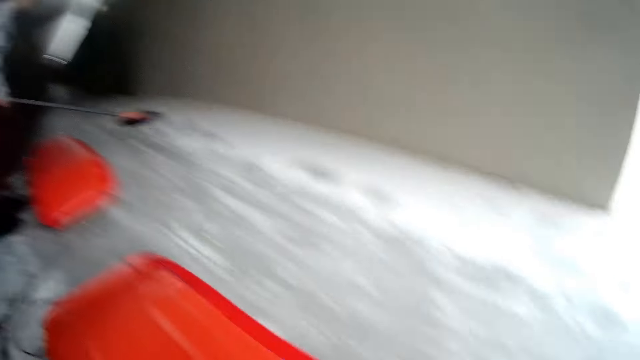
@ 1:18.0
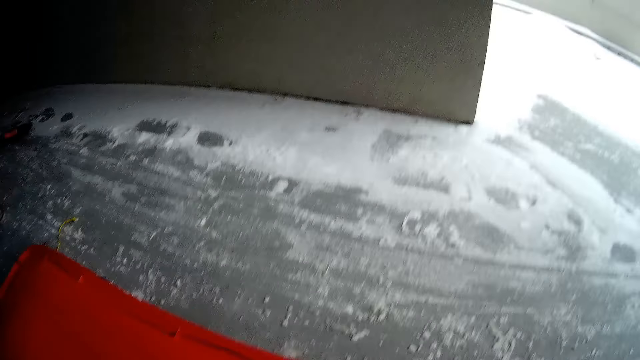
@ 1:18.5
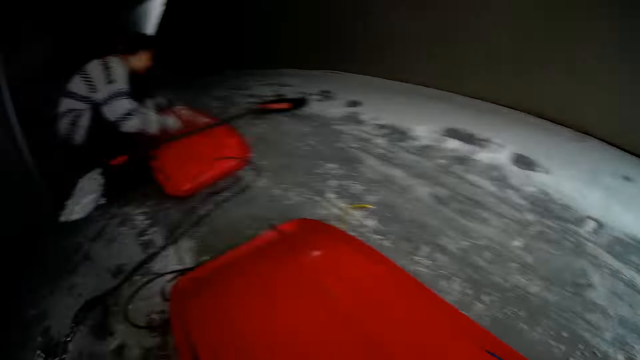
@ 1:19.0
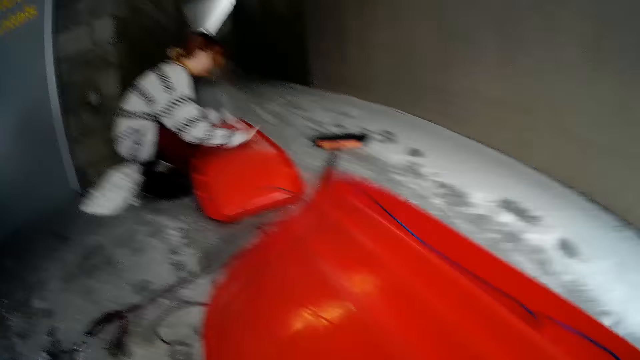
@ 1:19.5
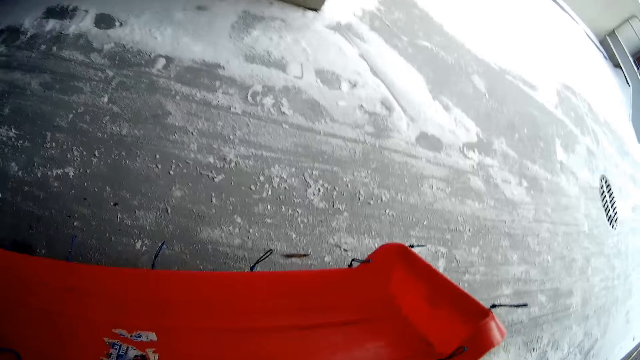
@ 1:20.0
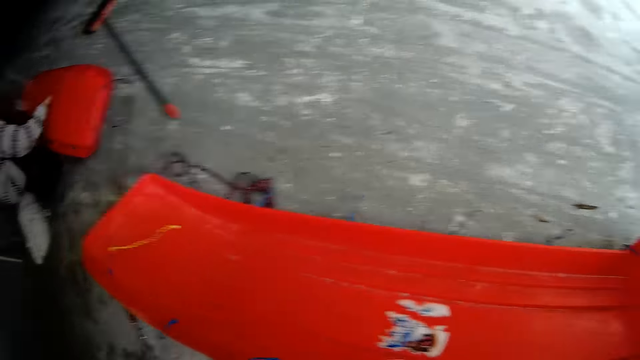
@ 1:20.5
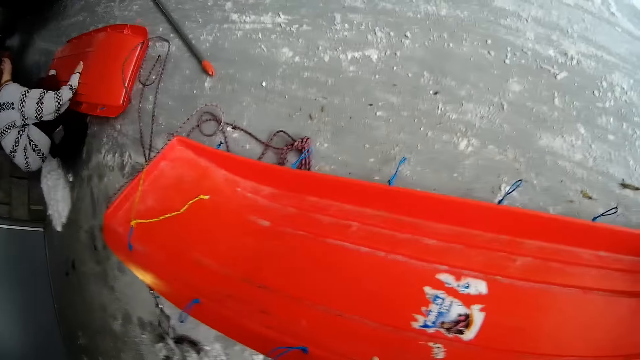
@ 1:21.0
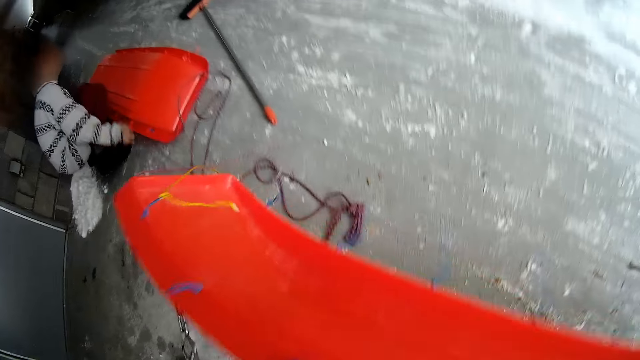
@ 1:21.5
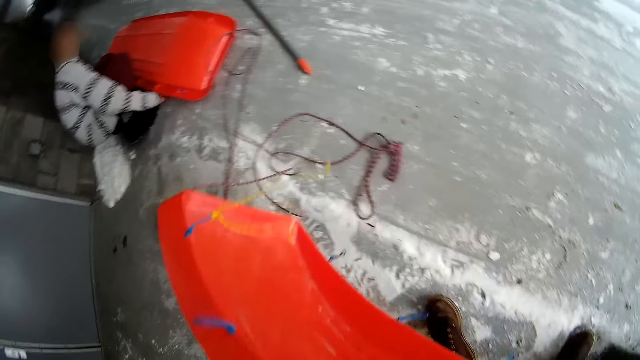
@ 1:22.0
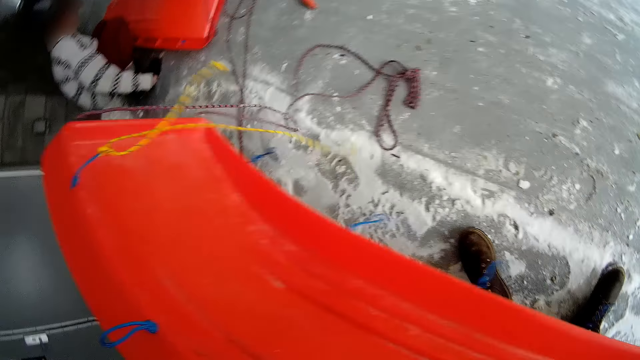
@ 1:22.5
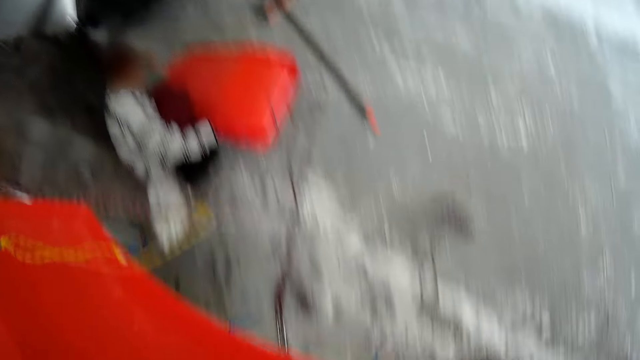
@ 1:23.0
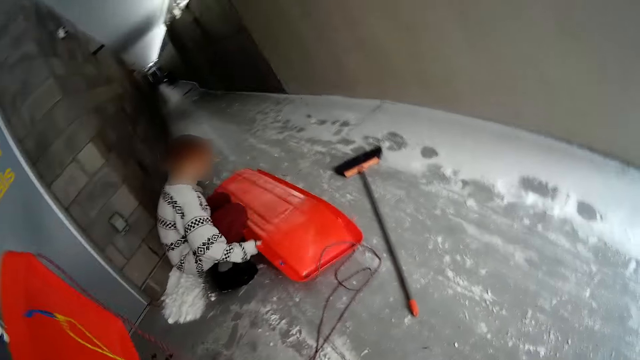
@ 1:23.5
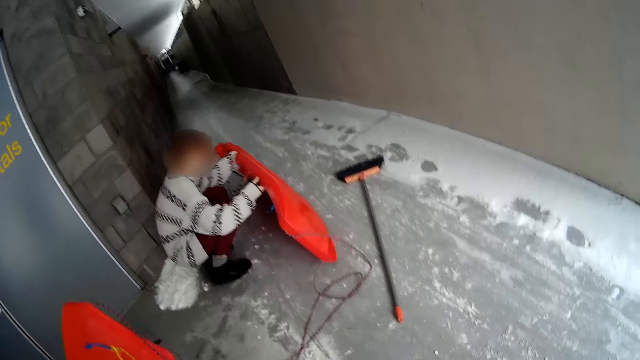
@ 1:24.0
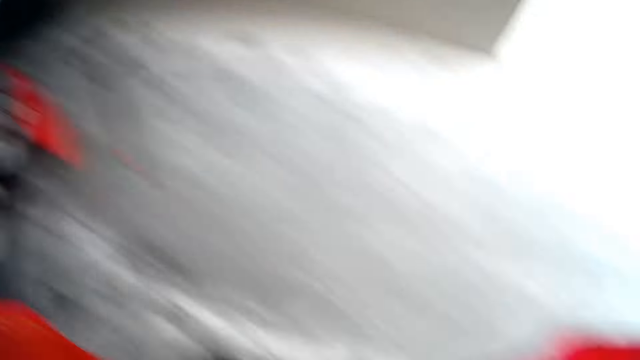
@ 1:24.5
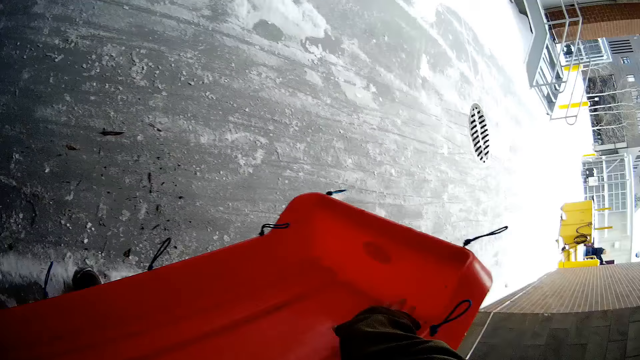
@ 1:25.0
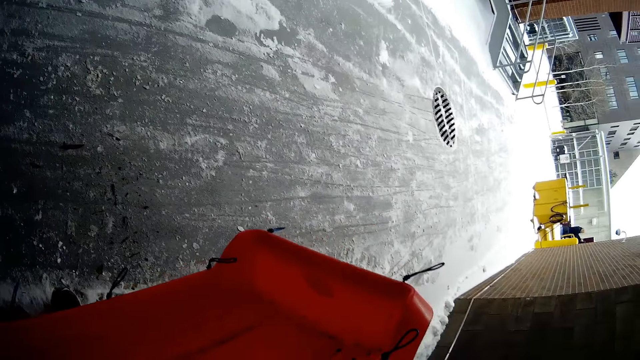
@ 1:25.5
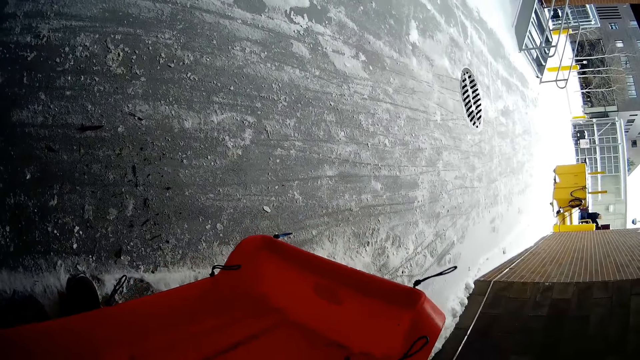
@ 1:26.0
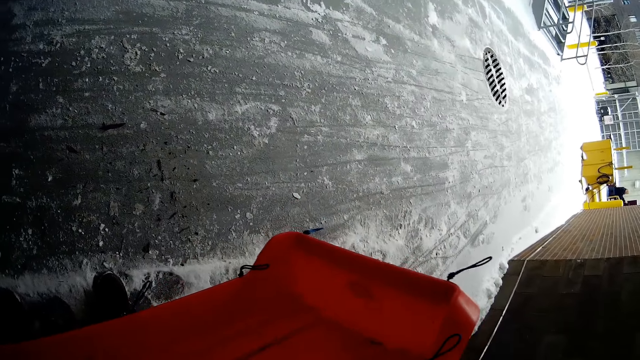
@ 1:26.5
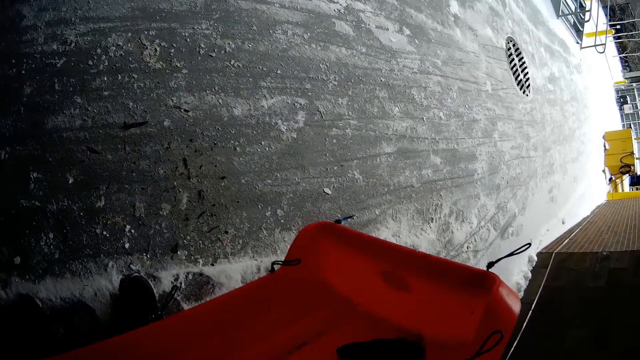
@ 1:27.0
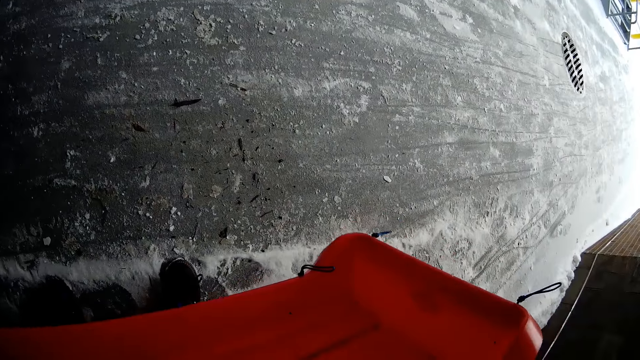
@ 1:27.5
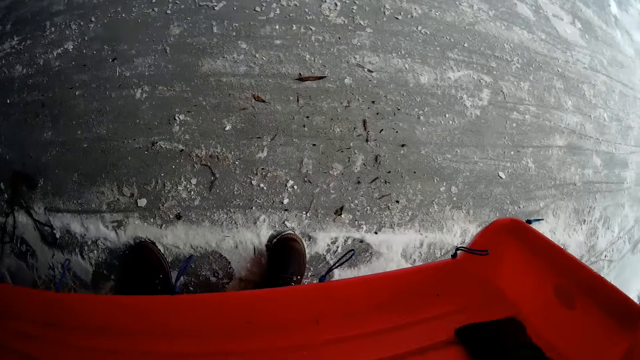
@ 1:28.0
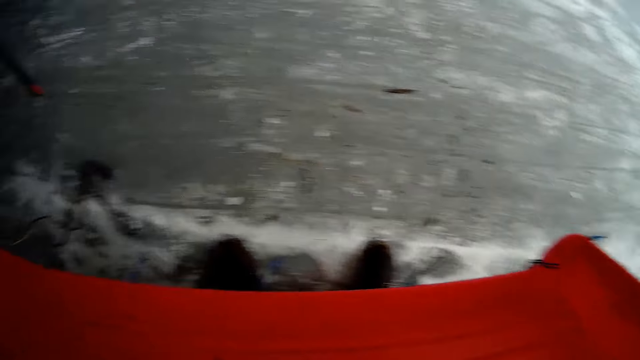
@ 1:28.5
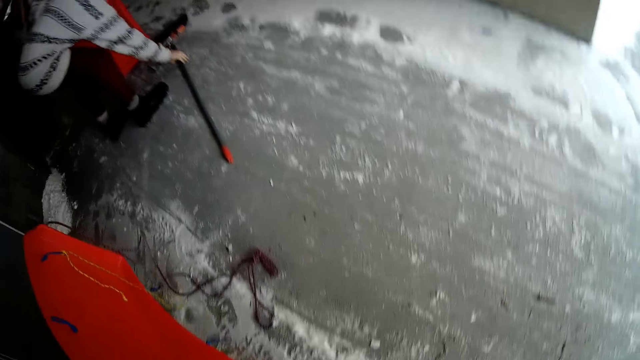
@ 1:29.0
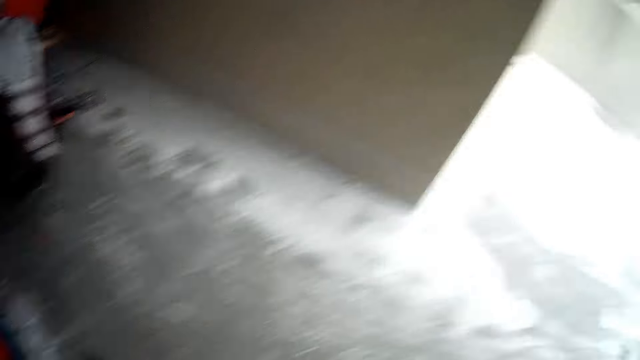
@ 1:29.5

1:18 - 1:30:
A woman wipes a snow rider with a broom. The camera wearer is cleaning something. They turn the snow rider. The woman taps the snow rider. The woman turns the snow rider. The camera wearer wipes the snow rider with a towel.

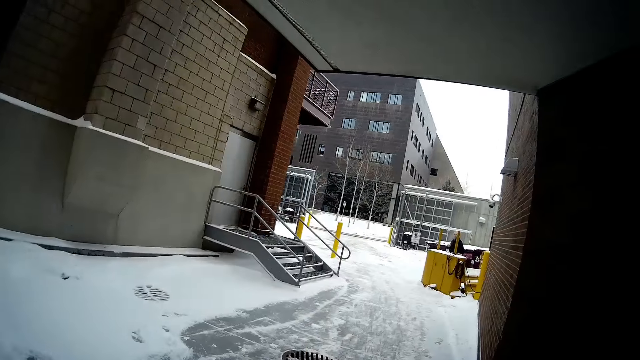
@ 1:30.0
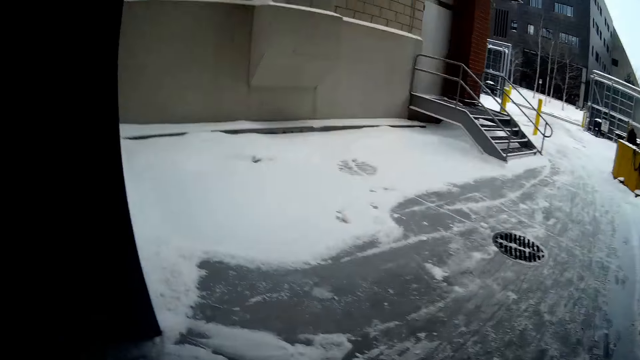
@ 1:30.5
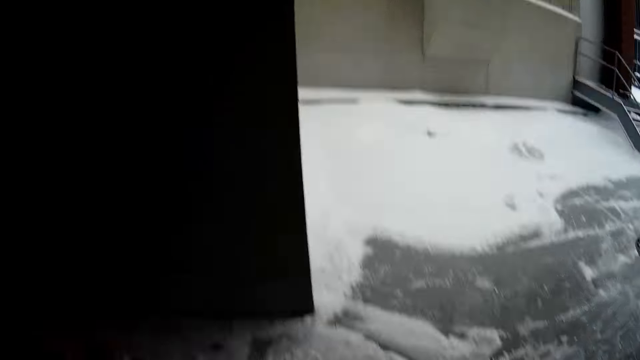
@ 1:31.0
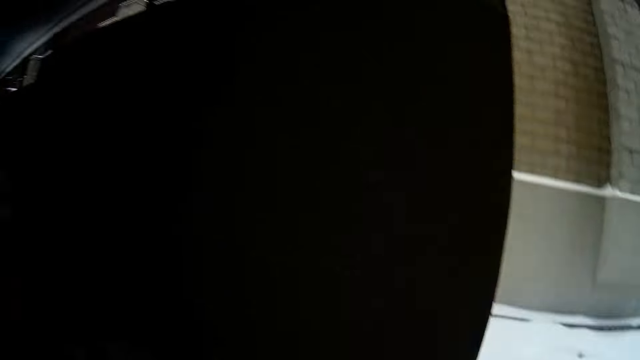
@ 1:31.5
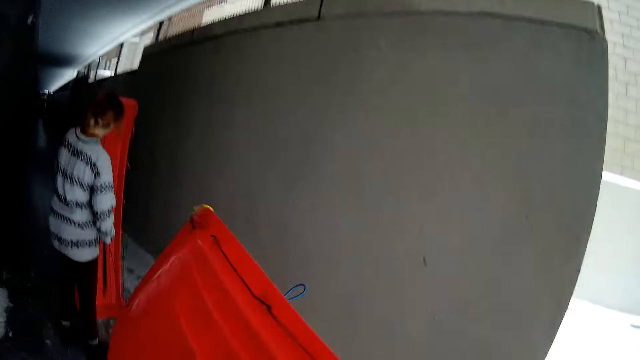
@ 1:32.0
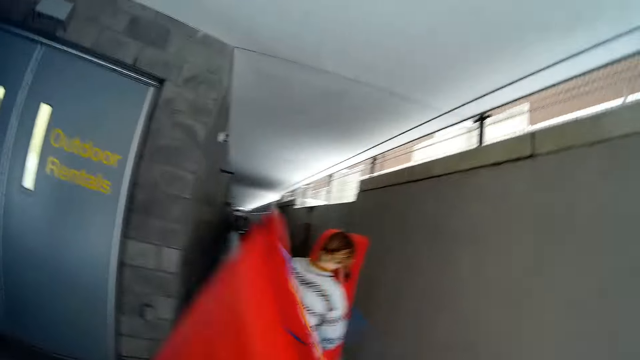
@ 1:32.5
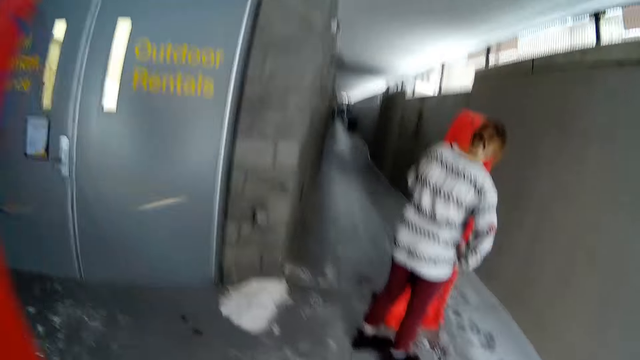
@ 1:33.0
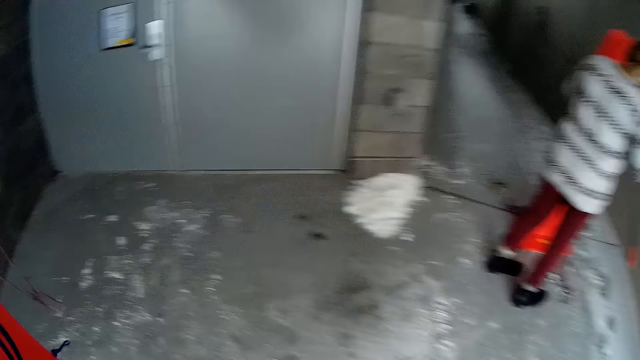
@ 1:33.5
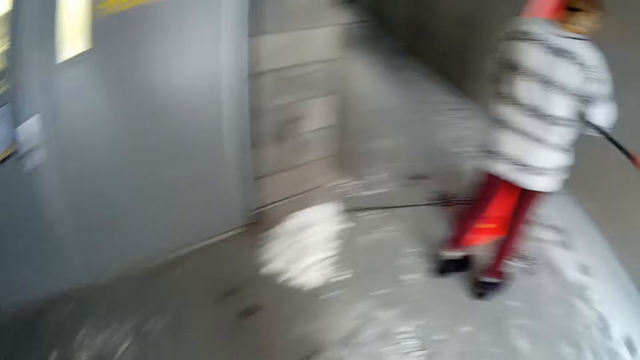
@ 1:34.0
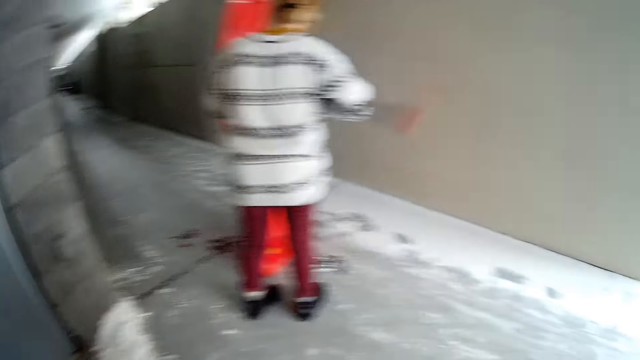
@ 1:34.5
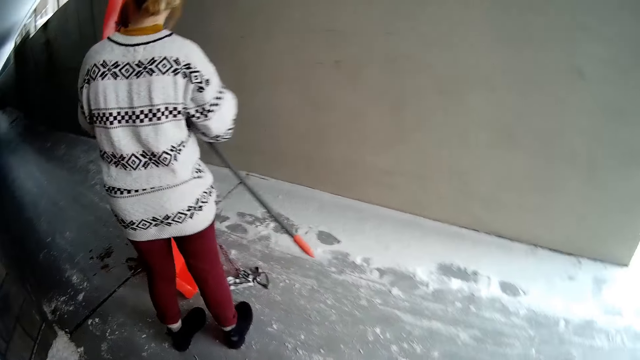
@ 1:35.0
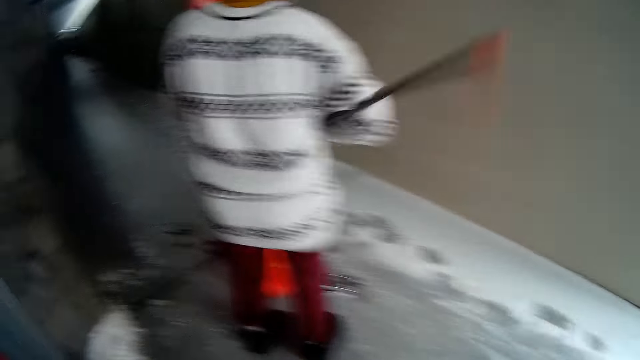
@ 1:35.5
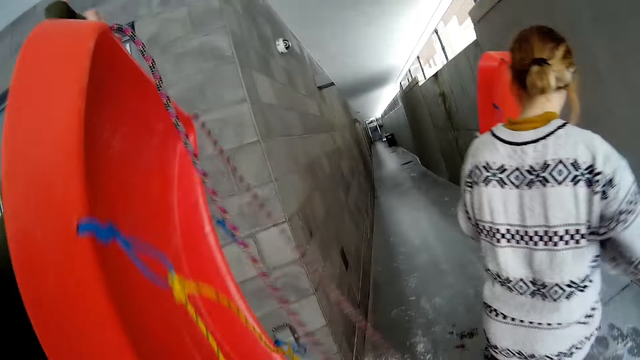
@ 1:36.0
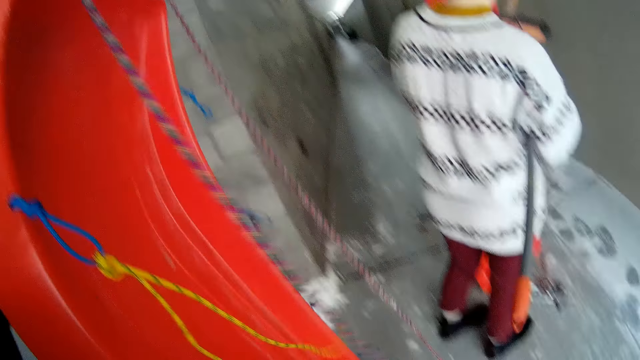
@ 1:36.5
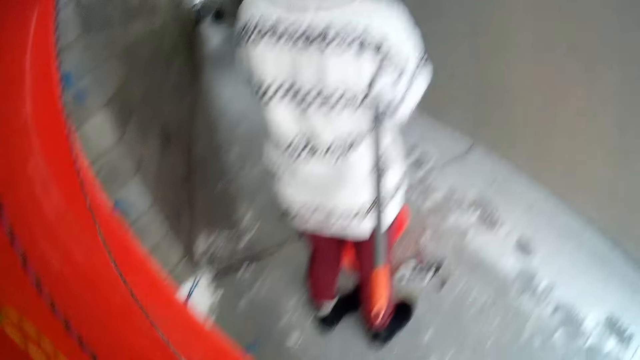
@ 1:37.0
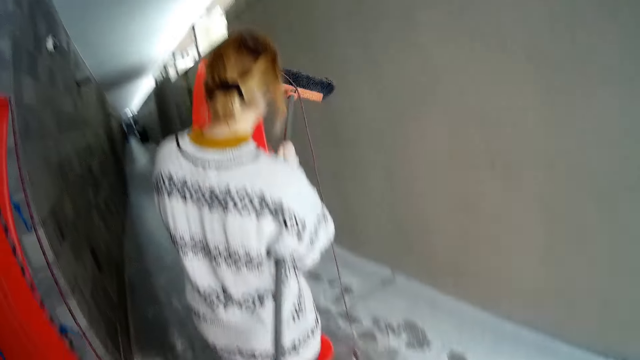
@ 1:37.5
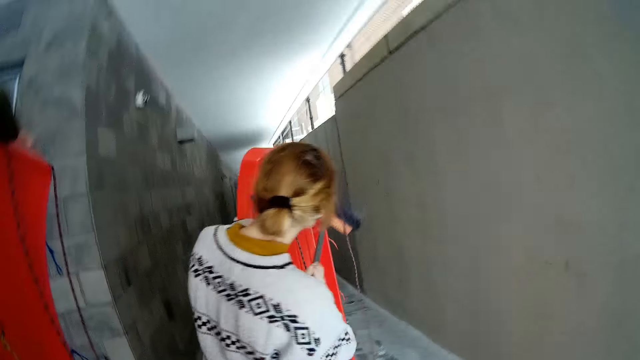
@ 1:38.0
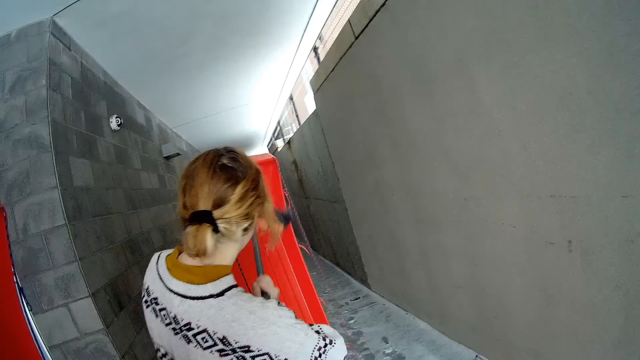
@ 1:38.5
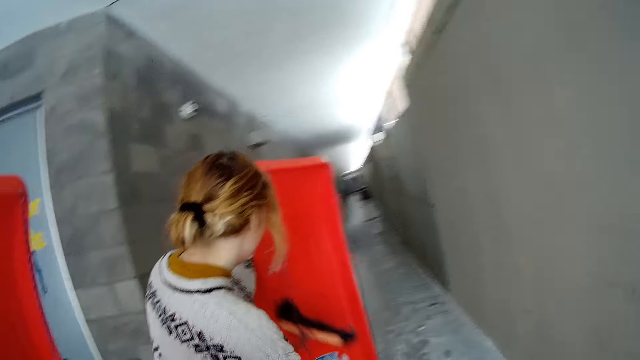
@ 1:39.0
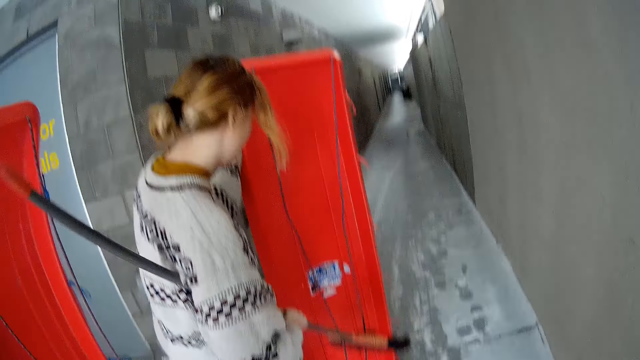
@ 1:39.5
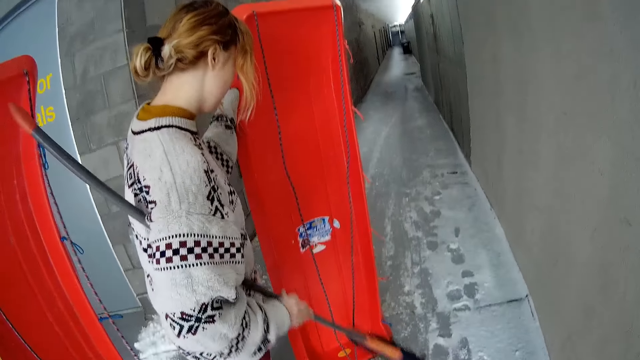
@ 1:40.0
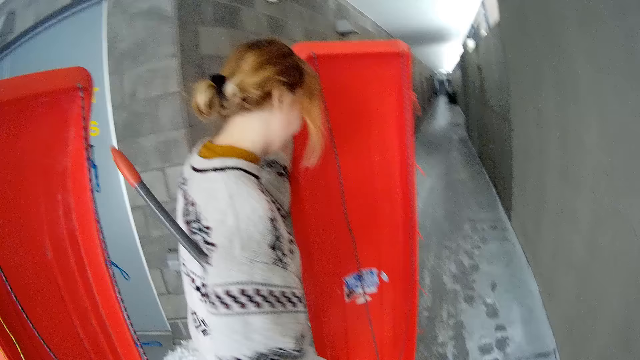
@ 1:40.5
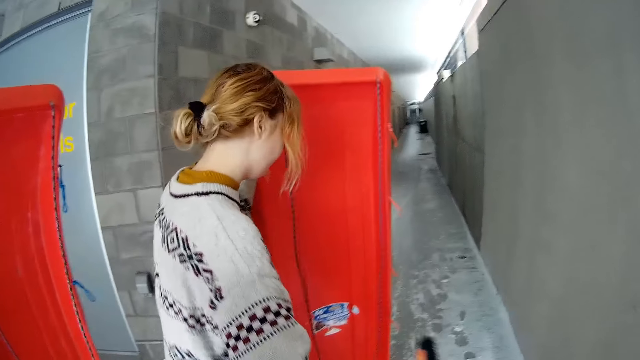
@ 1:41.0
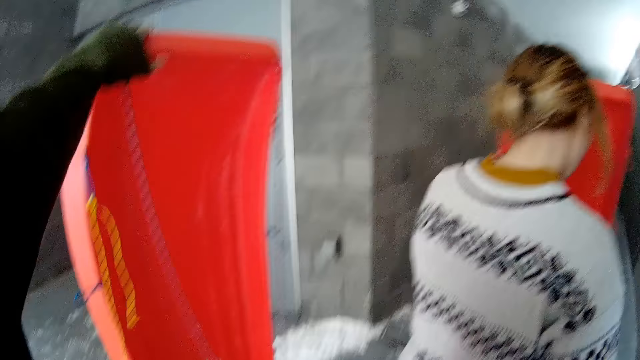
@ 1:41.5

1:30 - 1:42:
The camera wearer looks at the pavement. They raise the snow rider. A woman wipes the snow rider with a broom. The camera wearer raises the snow rider. The woman sweeps the snow rider with a broom.
